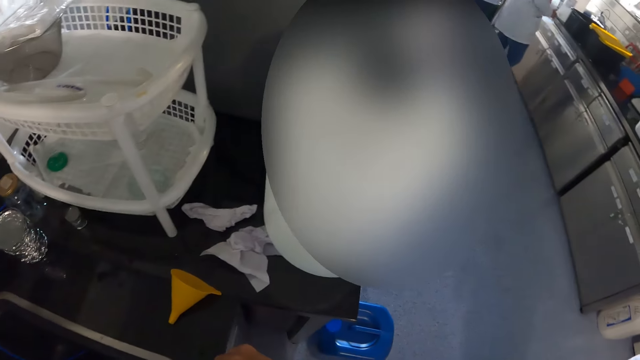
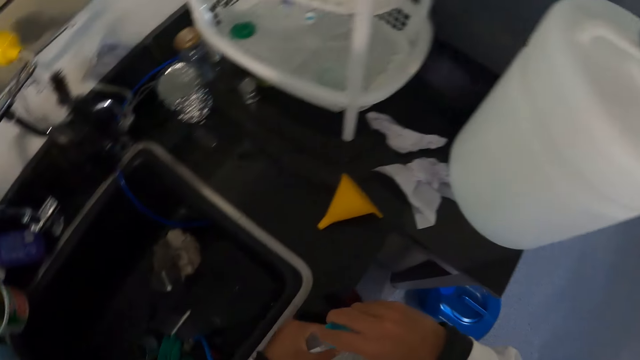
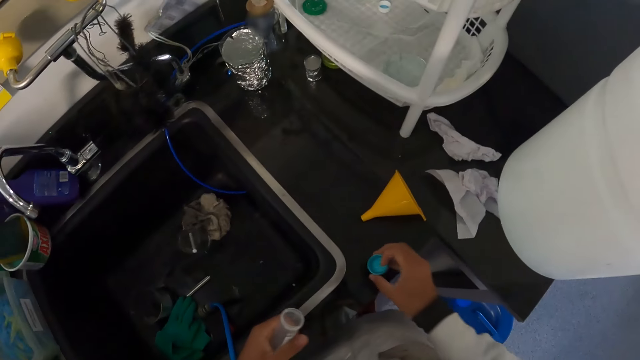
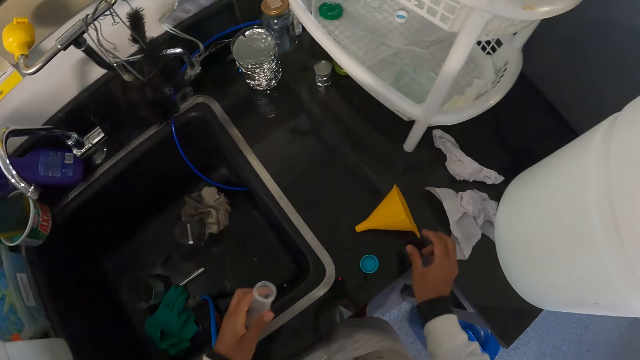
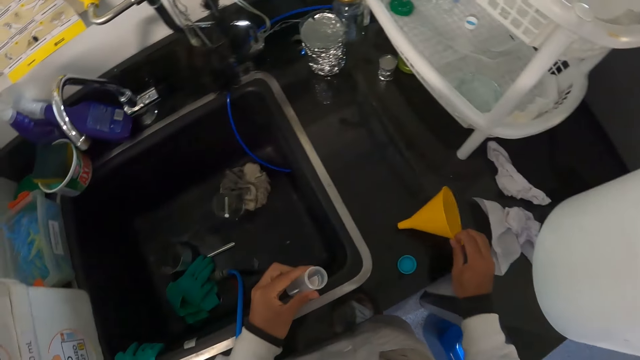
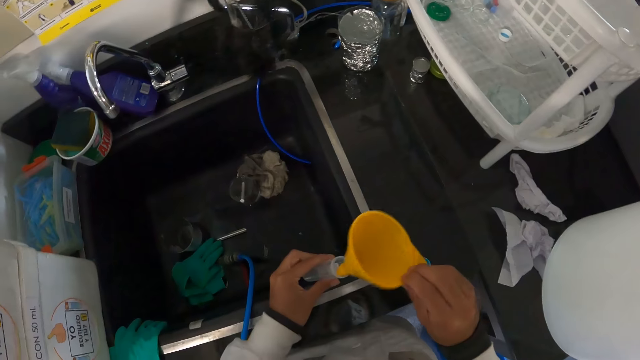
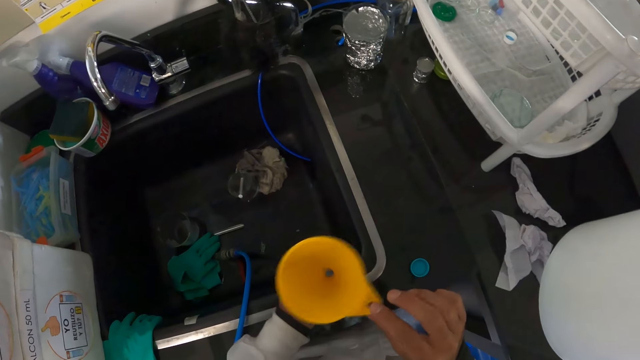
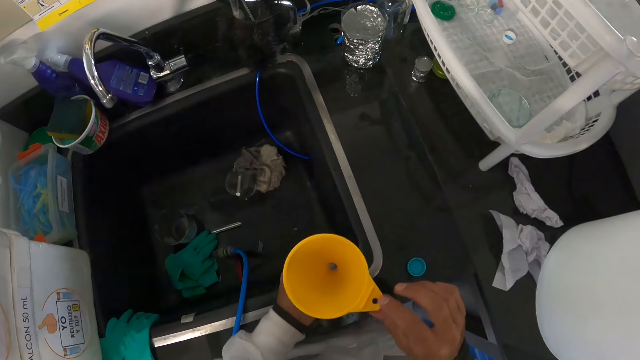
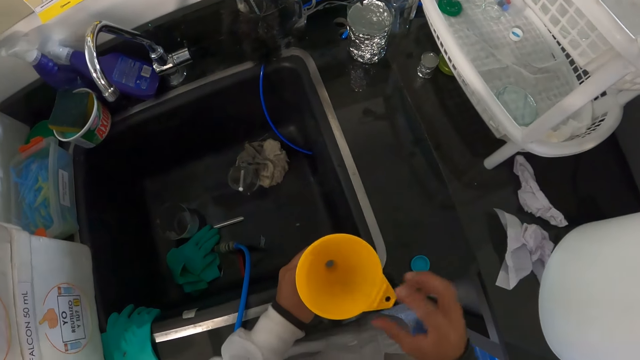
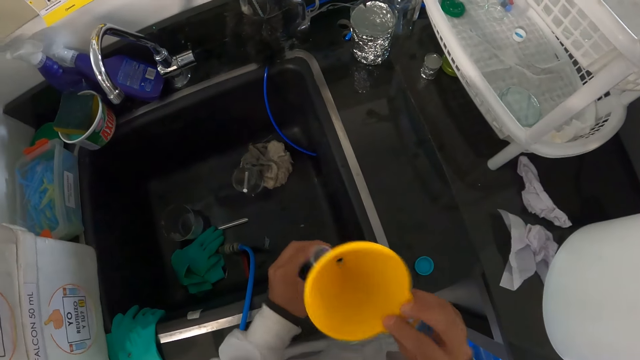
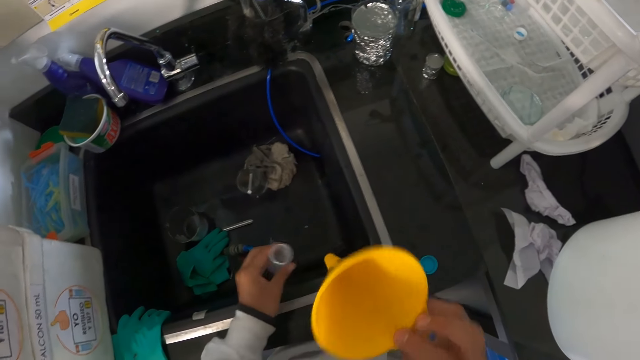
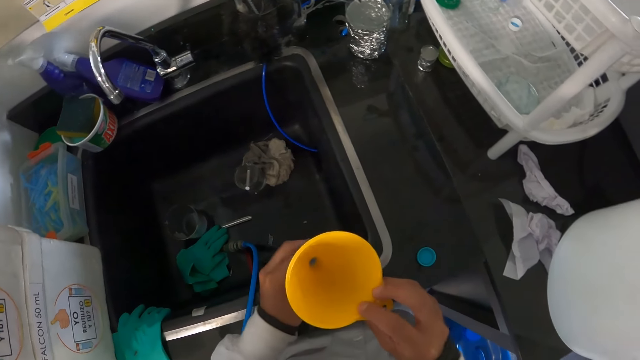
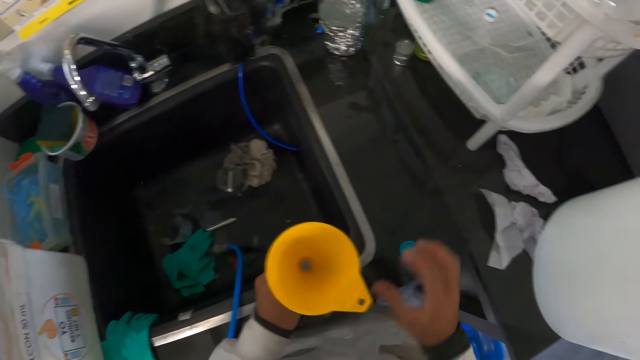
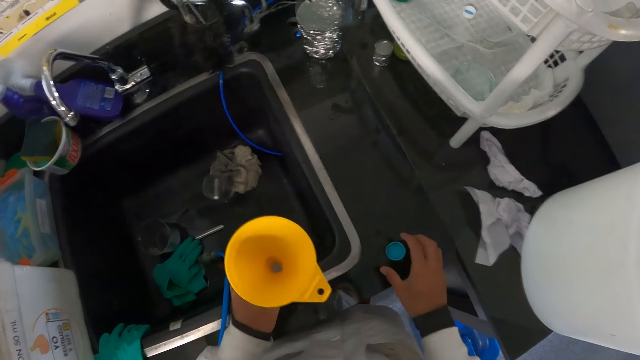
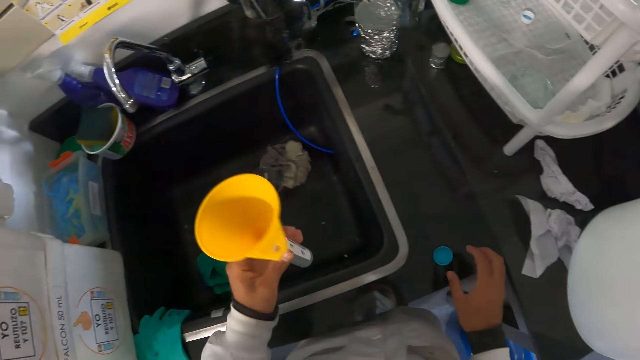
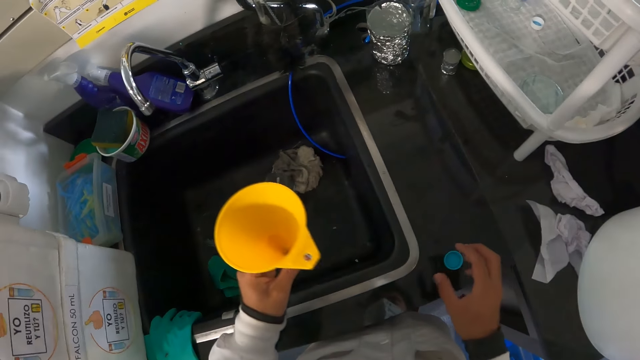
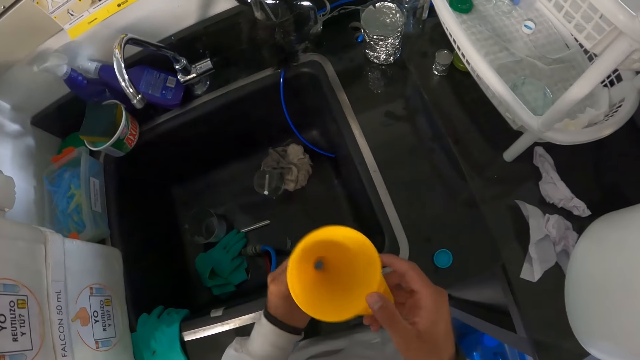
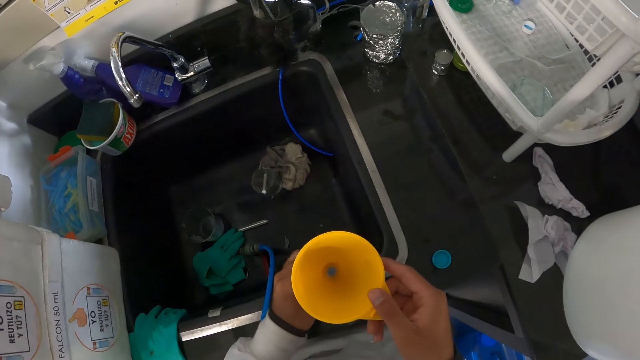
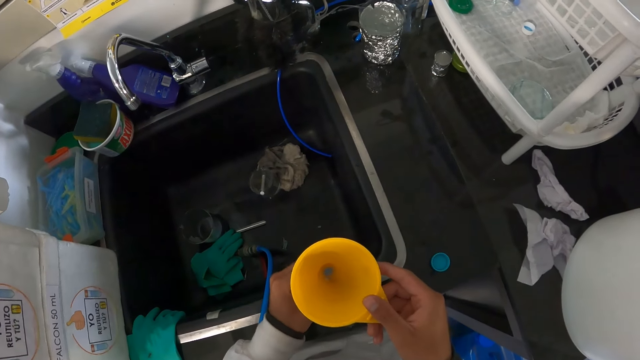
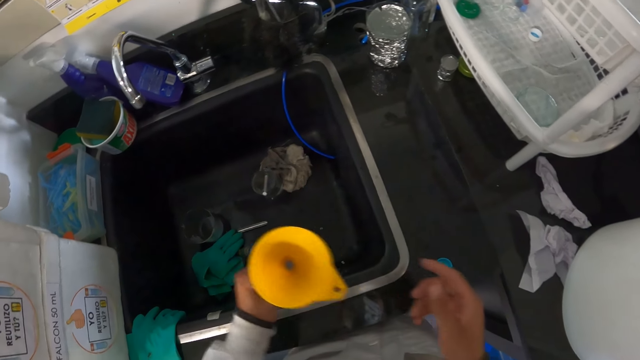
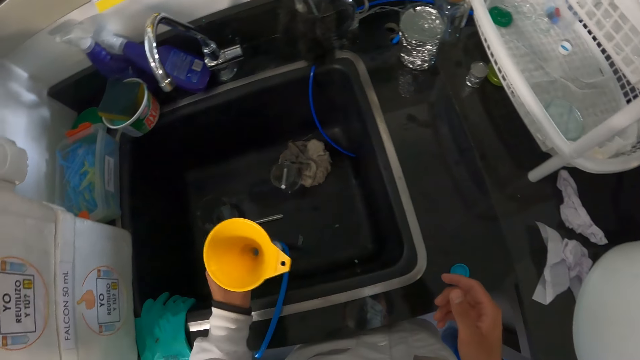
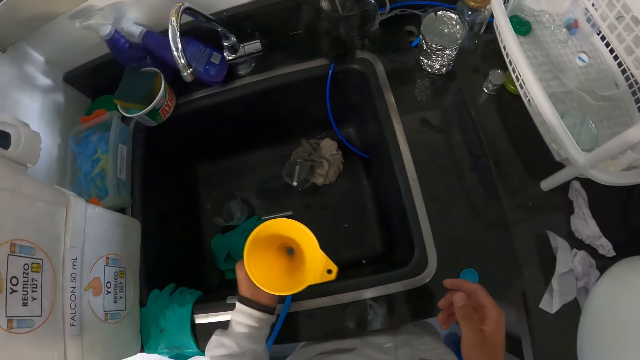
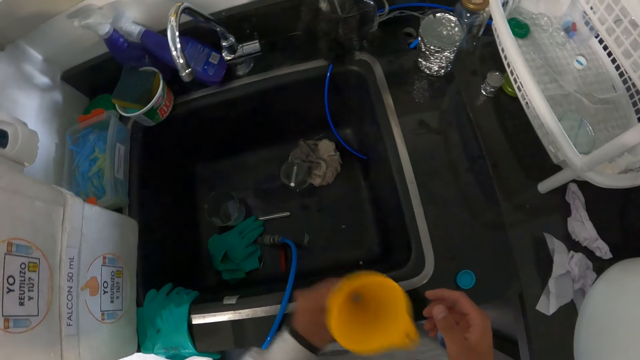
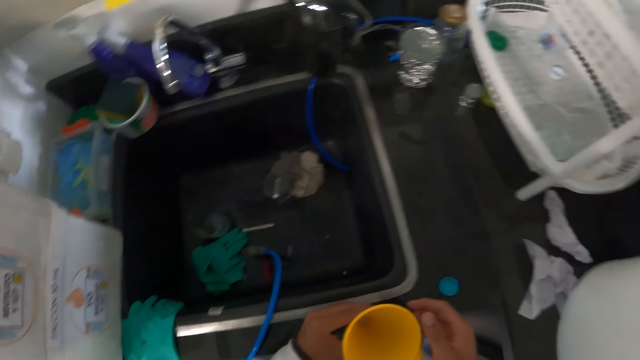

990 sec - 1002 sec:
The camera wearer drops the lid of the test tube on the countertop with his right hand. He picks up the funnel from the countertop with his right hand. He inserts the funnel in his right hand inside the test tube in his left hand. He moves his hands. He removes the funnel from the test tube with his right hand. He inserts the funnel in his right hand inside the test tube in his left hand. He holds the funnel in the test tube with his right hand.

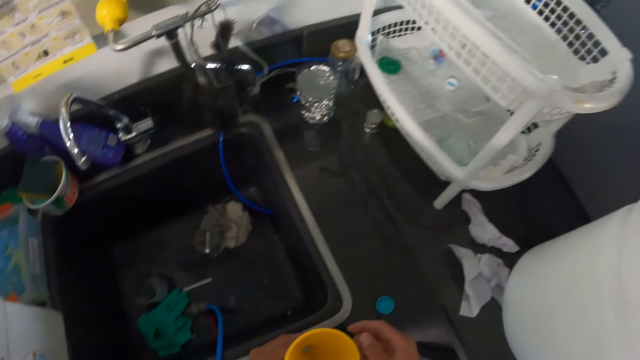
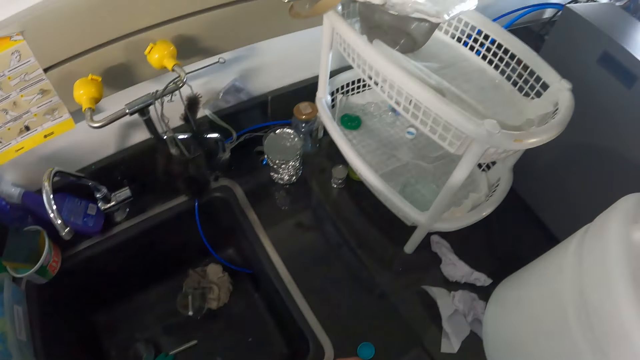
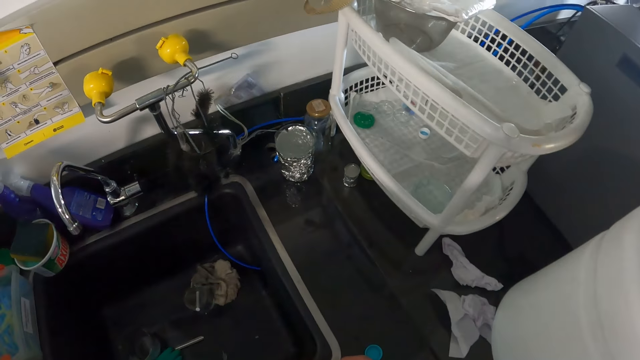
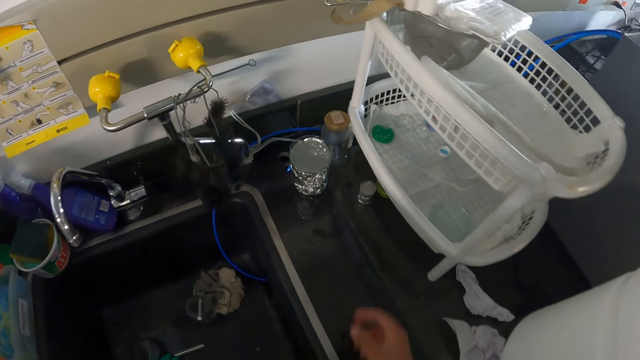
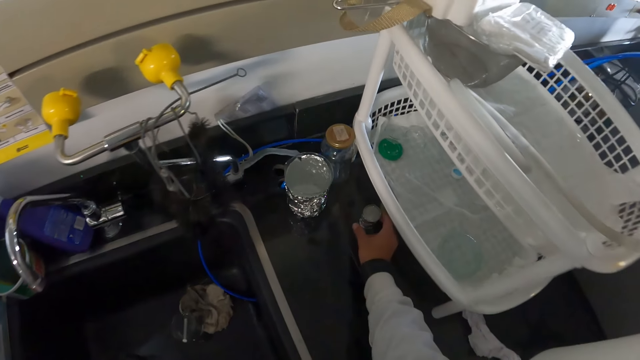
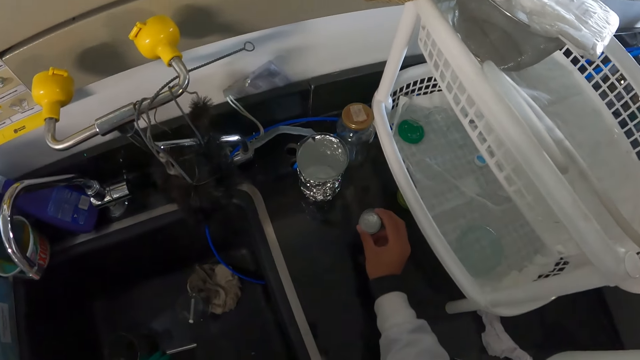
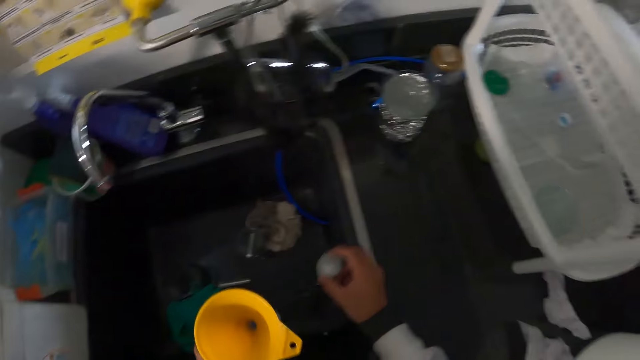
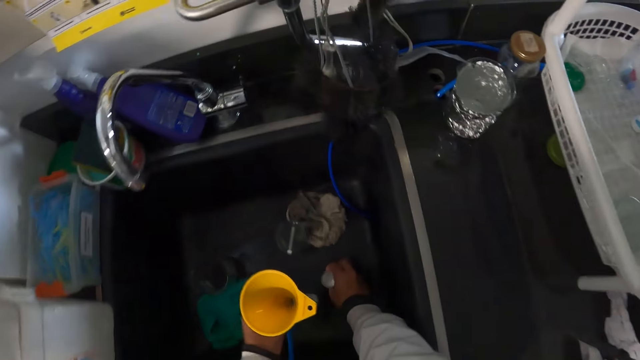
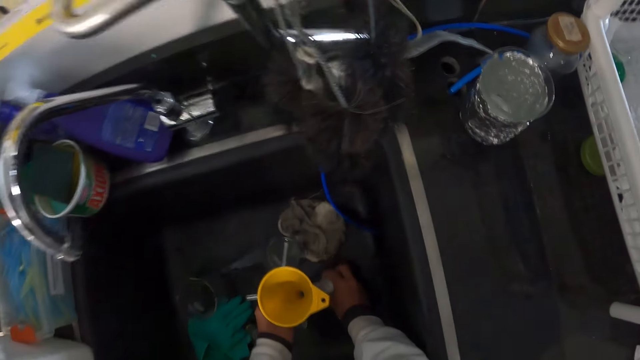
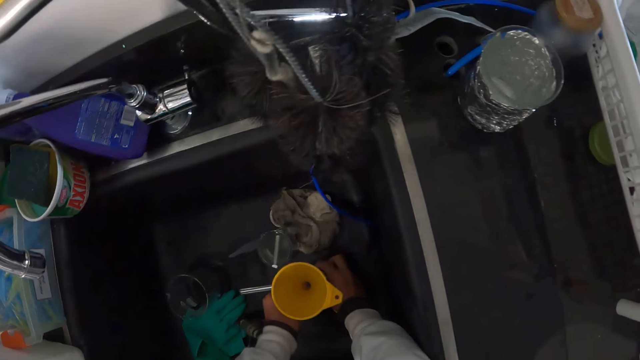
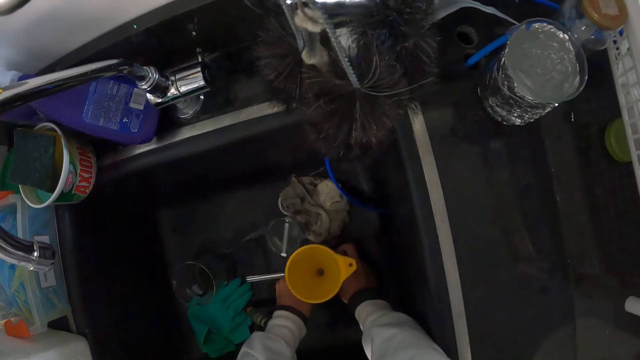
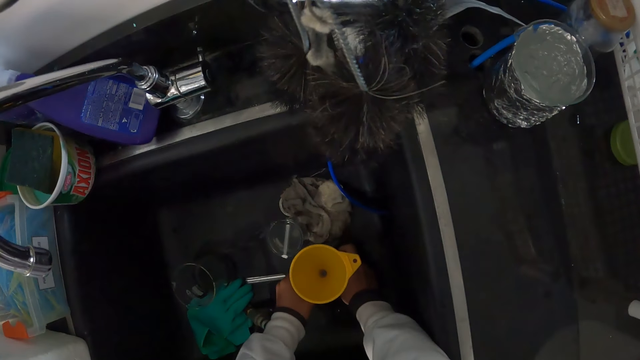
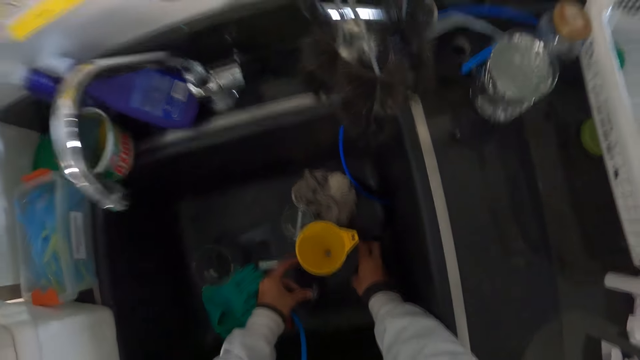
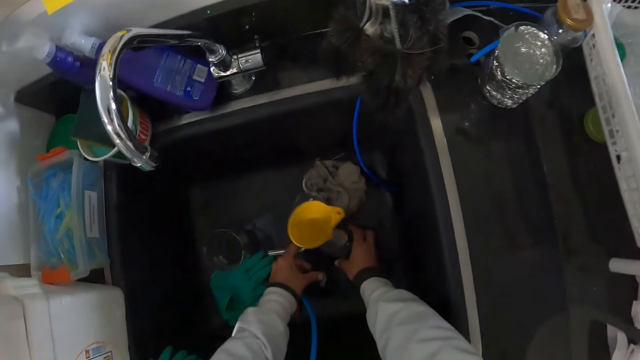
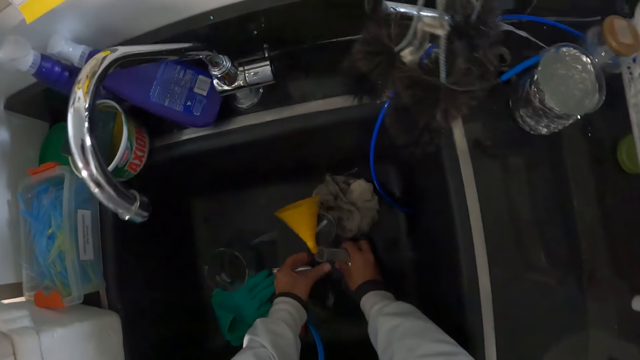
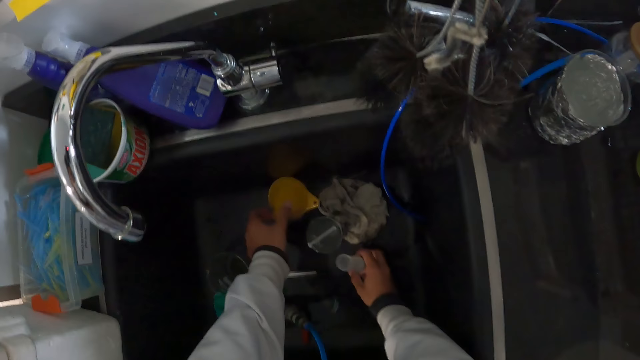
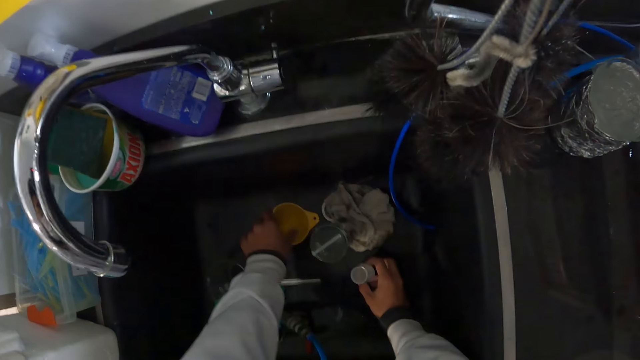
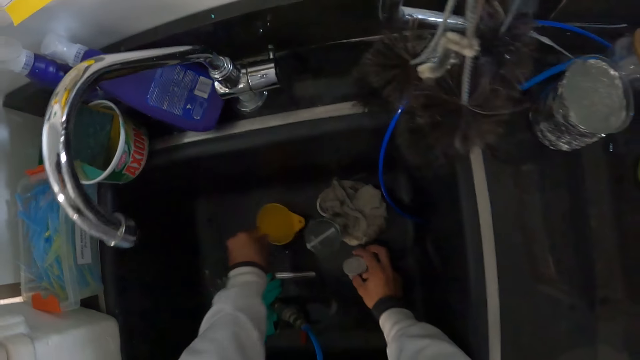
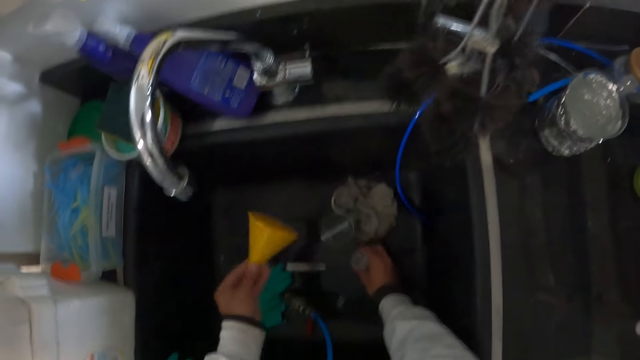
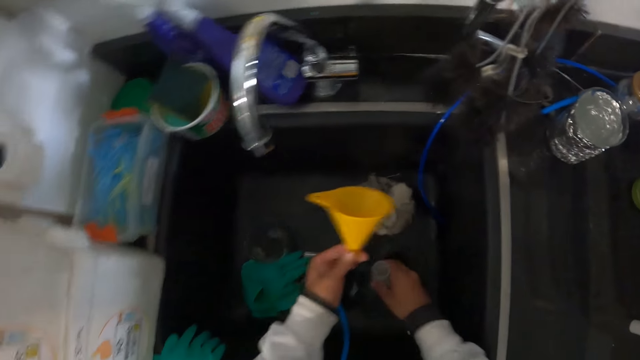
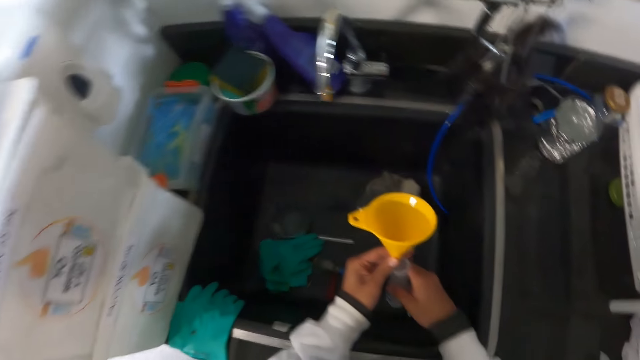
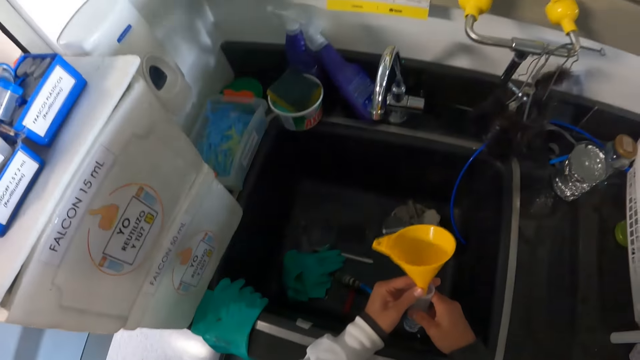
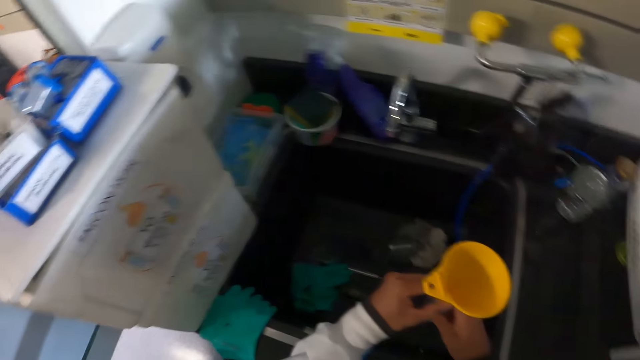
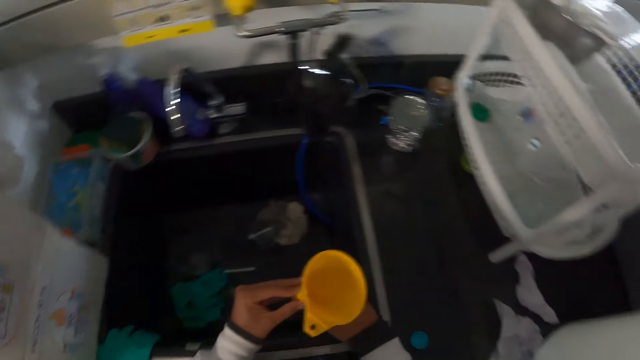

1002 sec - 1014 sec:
The camera wearer picks up a wash bottle or lid from the countertop with his right hand. He drops the wash bottle in his right hand inside a washing sink. He drops the test tube in his left hand into the wash bottle inside the washing sink. He places the funnel in the washing sink with his left hand. He picks up the funnel from the washing sink with his left hand. He picks up the wash bottle from the washing sink with his right hand. He inserts the funnel in his left hand inside the test tube in his left hand.
